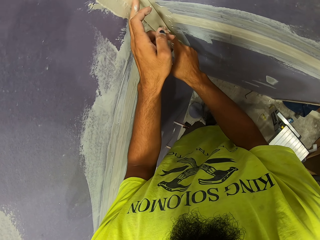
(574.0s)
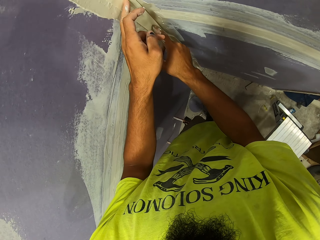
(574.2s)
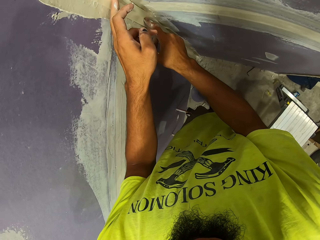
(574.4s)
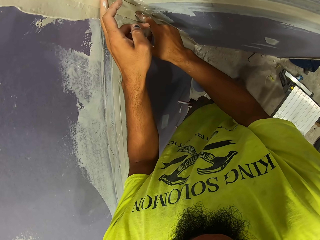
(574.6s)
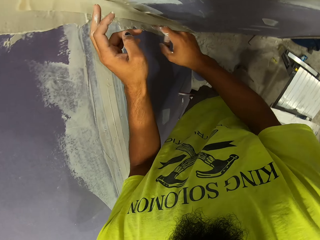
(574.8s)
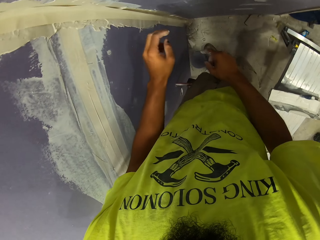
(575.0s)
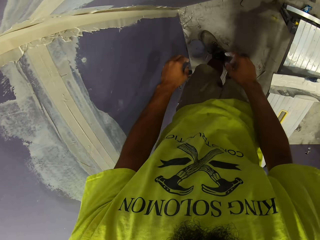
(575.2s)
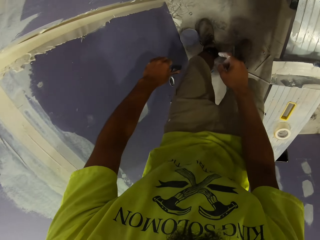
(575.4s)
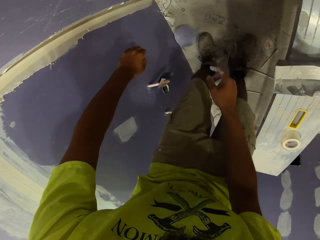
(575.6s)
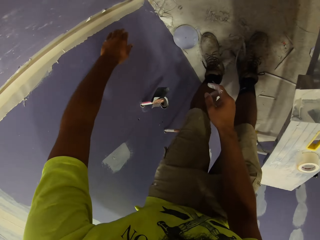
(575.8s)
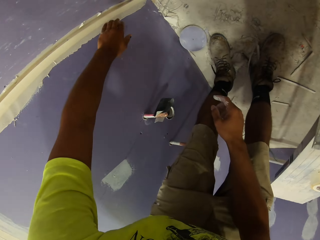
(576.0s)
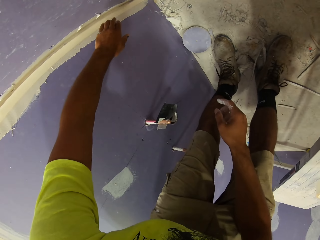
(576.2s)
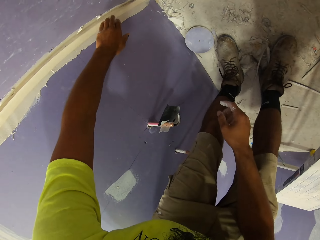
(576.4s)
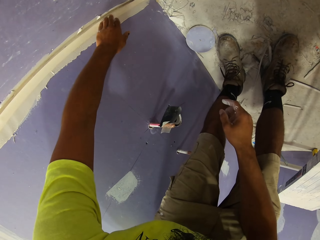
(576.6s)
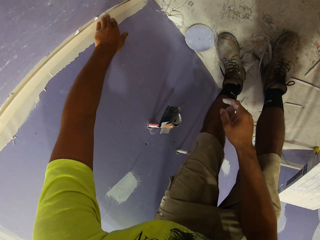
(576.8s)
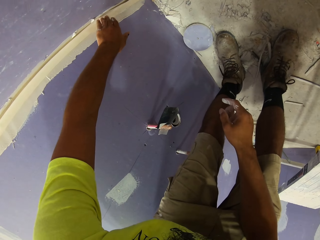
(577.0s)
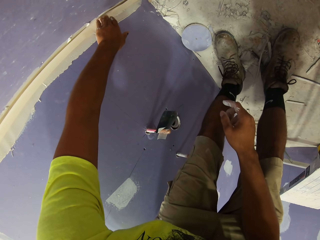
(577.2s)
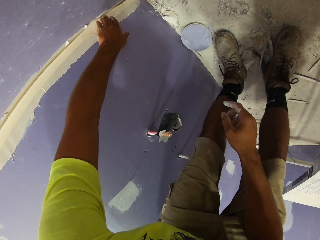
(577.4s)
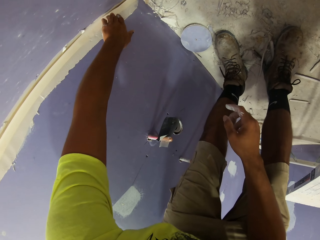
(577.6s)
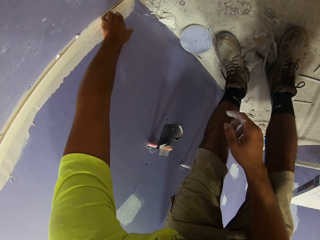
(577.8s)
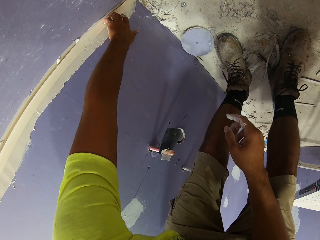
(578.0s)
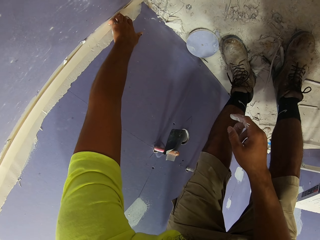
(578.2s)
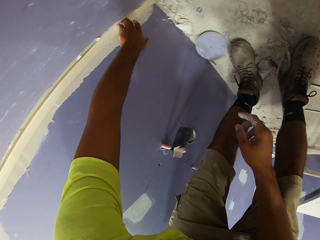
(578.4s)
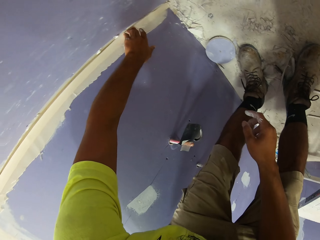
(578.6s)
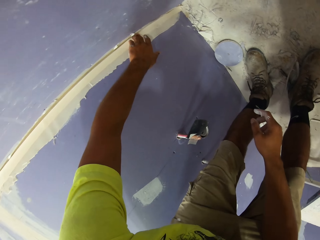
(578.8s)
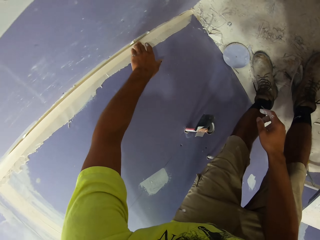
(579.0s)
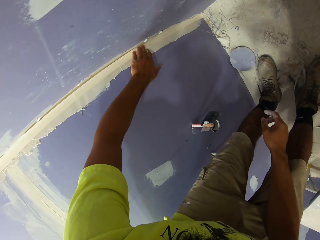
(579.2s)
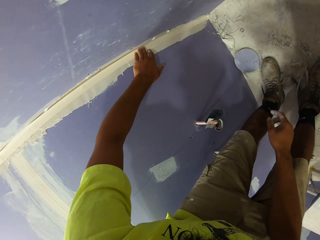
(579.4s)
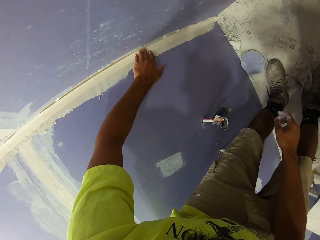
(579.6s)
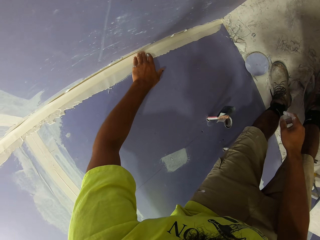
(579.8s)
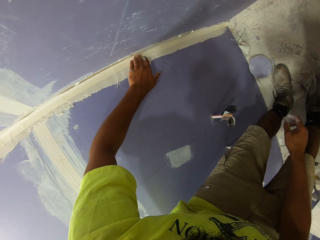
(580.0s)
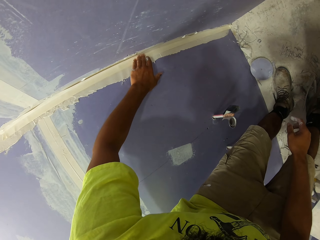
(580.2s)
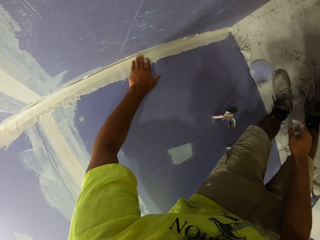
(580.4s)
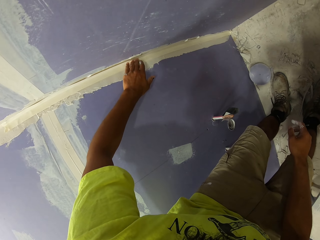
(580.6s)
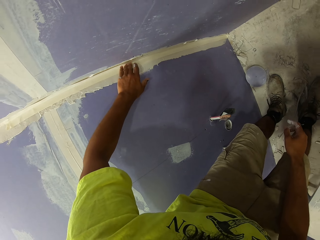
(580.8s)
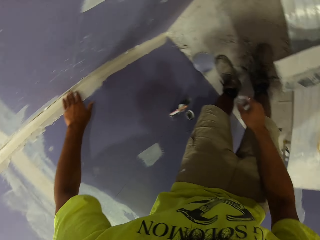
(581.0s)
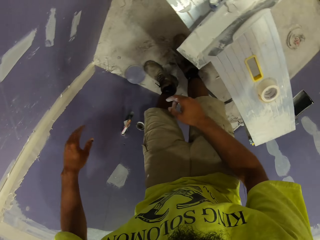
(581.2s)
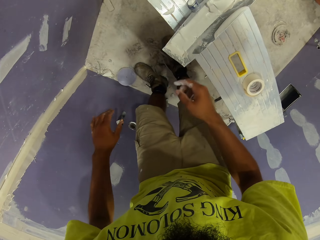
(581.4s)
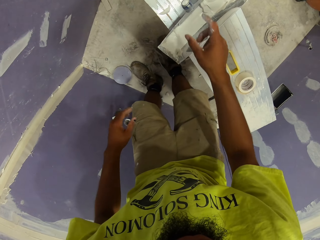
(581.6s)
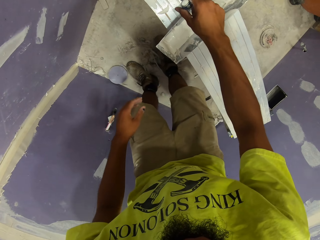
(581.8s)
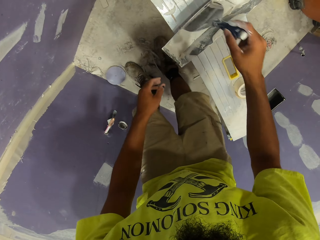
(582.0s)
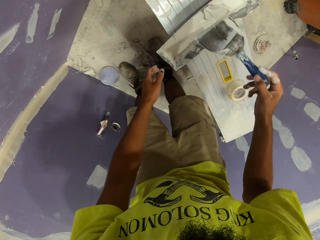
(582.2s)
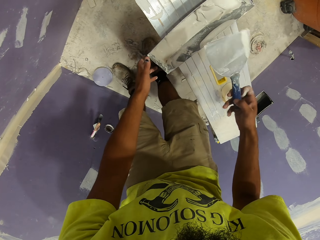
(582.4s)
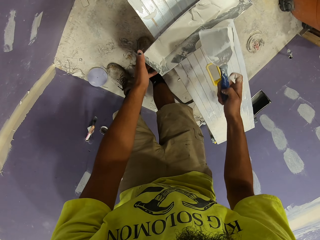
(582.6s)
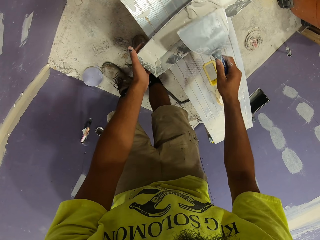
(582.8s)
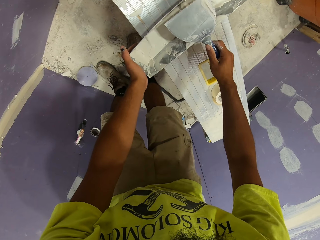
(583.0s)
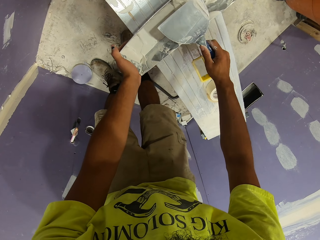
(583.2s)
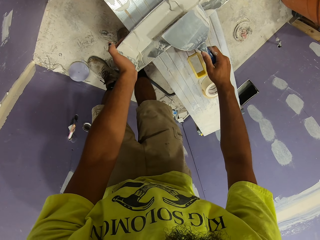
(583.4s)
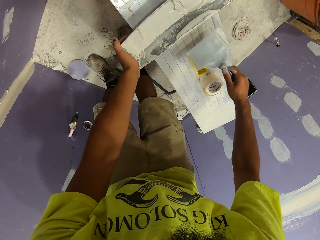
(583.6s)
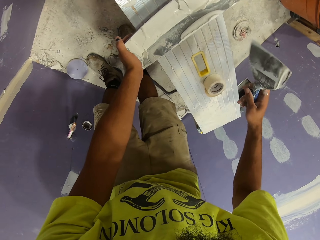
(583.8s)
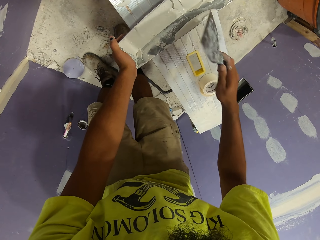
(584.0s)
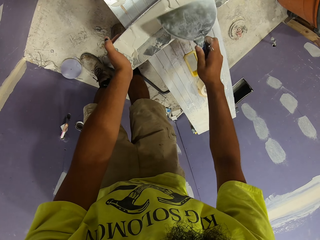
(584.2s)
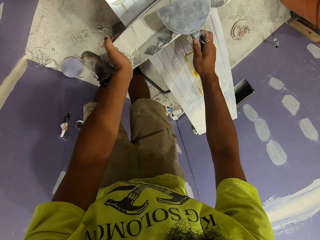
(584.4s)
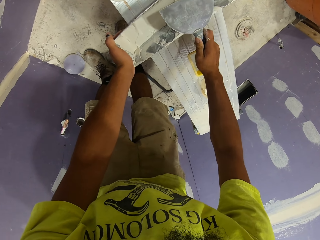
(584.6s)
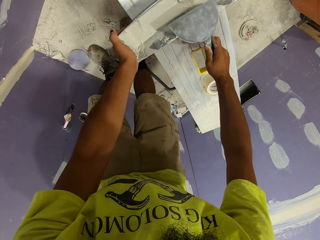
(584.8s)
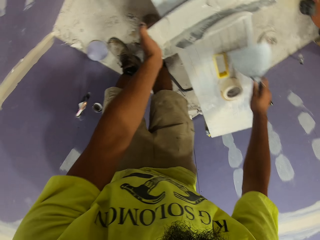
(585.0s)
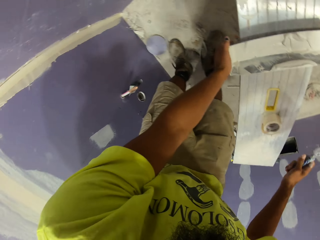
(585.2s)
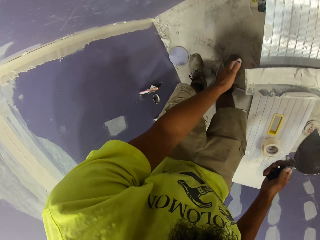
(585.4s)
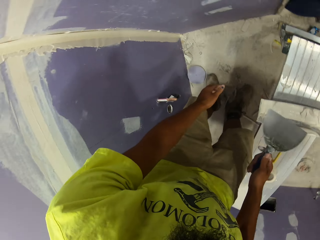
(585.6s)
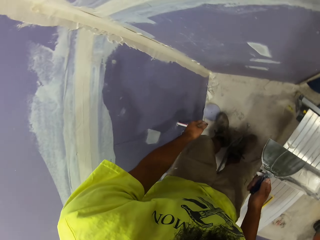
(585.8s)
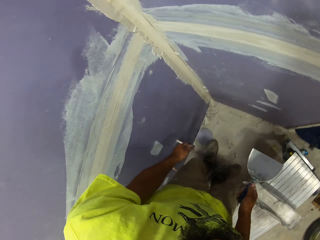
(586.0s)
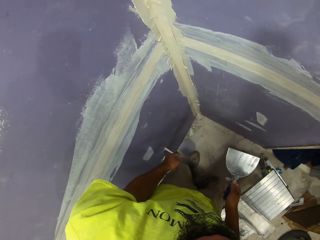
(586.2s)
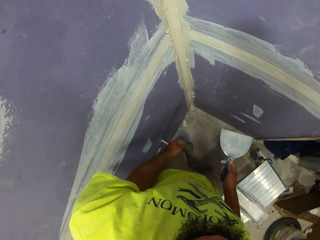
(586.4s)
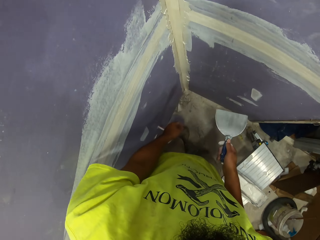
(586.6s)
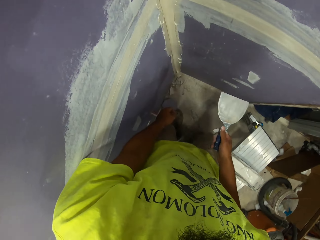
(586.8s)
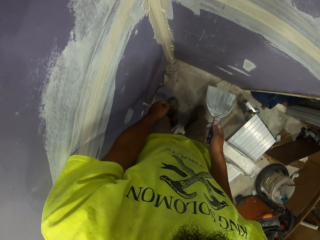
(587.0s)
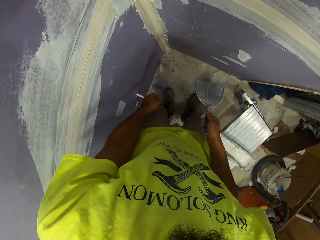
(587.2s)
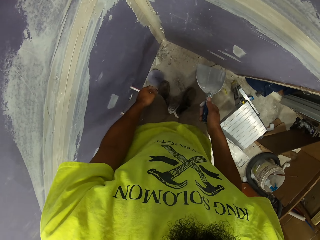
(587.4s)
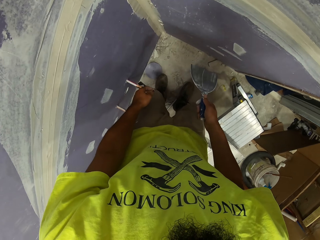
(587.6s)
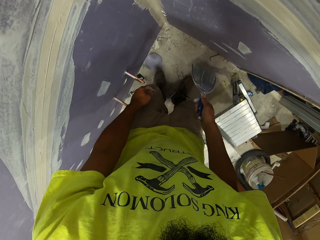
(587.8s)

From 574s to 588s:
The camera wearer sticks the tape on the wall. They adjust the paper on the paint. They pick up the paint scraper from the paint. They wipe off paint from the paint scraper.

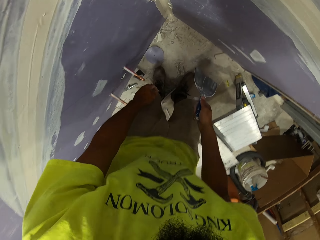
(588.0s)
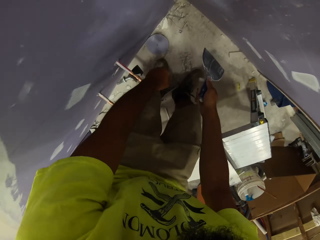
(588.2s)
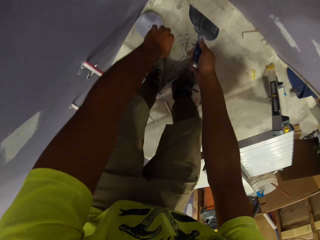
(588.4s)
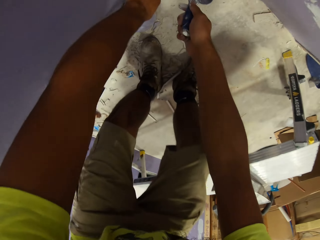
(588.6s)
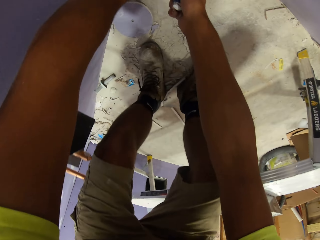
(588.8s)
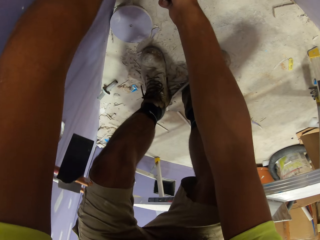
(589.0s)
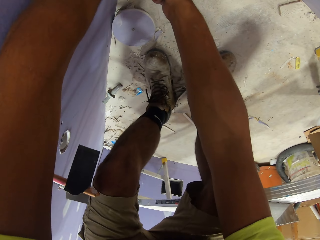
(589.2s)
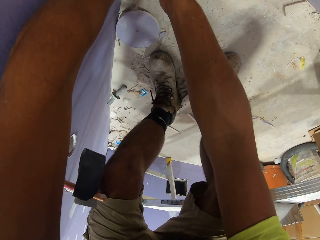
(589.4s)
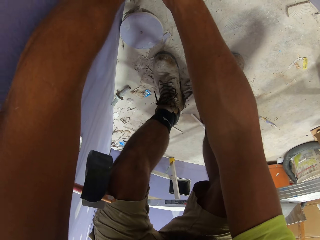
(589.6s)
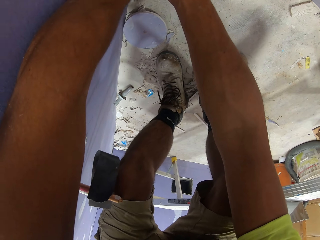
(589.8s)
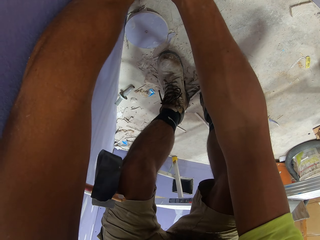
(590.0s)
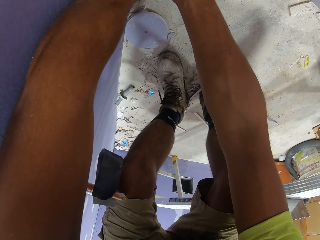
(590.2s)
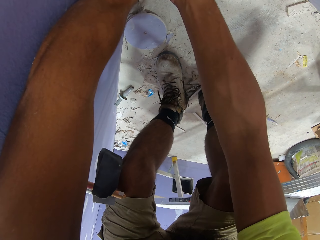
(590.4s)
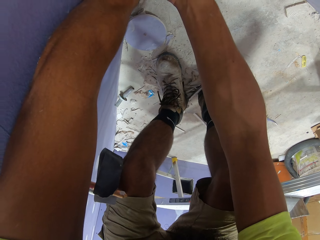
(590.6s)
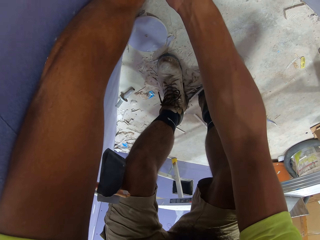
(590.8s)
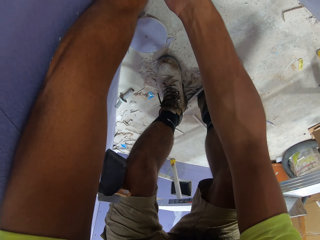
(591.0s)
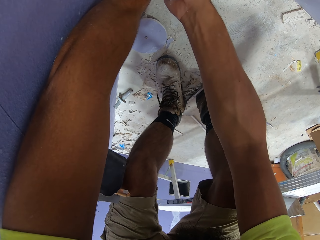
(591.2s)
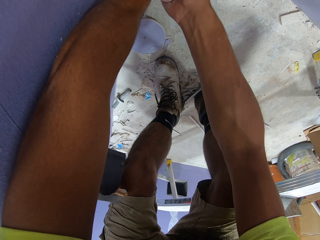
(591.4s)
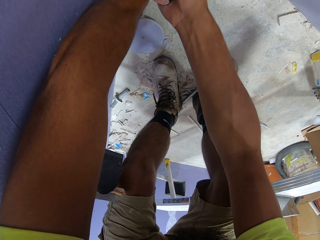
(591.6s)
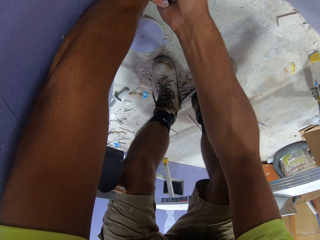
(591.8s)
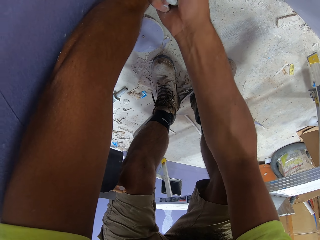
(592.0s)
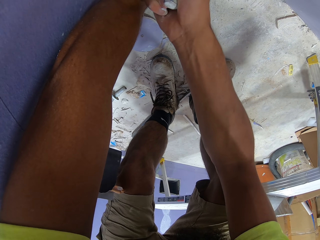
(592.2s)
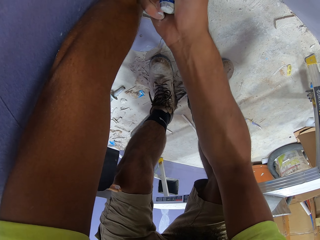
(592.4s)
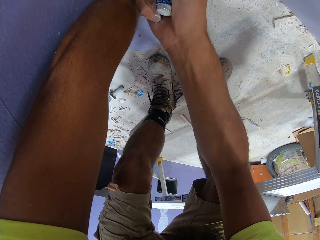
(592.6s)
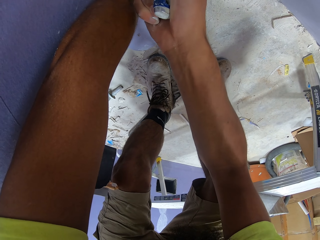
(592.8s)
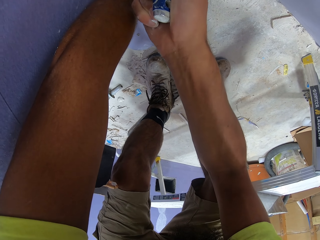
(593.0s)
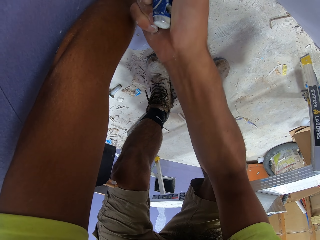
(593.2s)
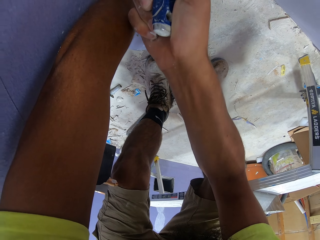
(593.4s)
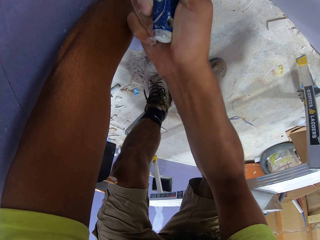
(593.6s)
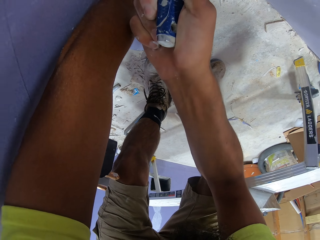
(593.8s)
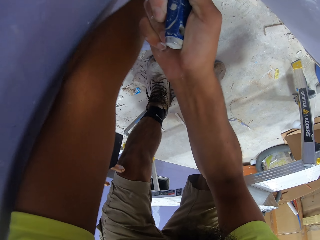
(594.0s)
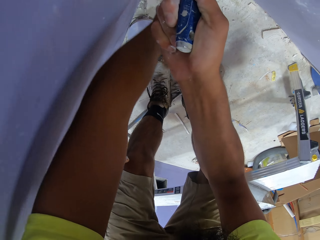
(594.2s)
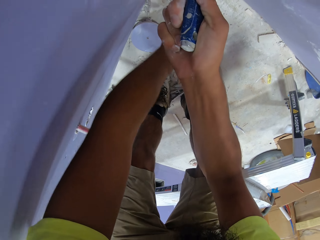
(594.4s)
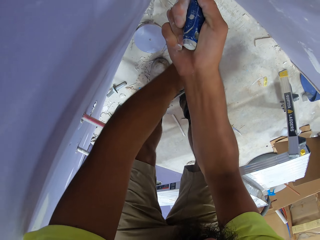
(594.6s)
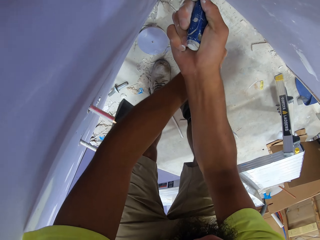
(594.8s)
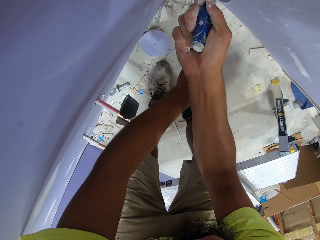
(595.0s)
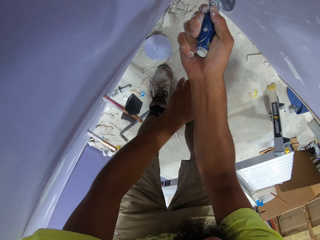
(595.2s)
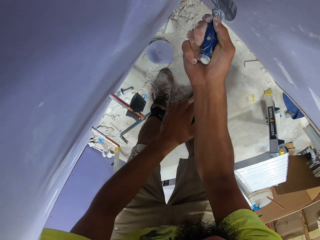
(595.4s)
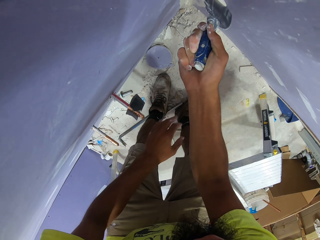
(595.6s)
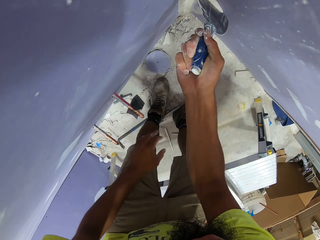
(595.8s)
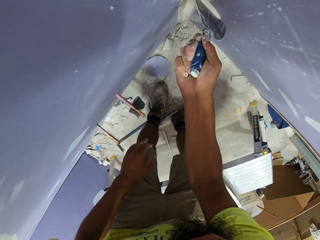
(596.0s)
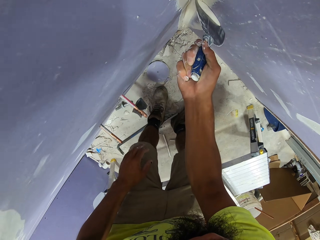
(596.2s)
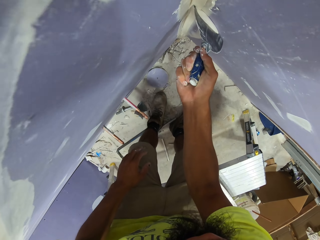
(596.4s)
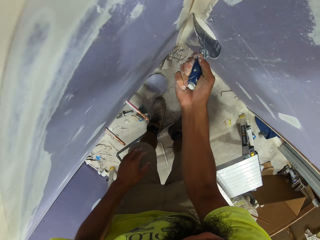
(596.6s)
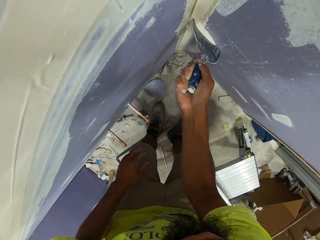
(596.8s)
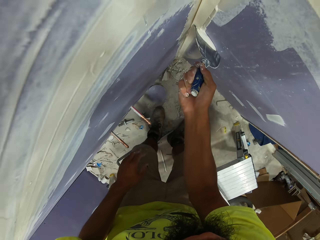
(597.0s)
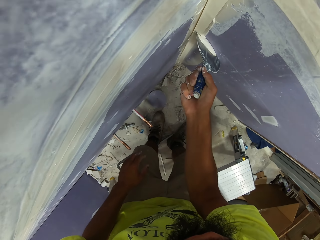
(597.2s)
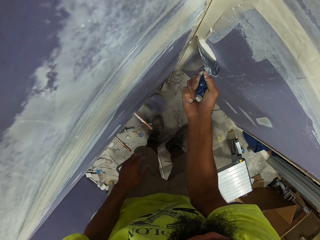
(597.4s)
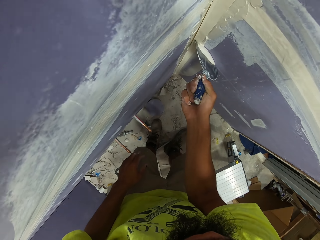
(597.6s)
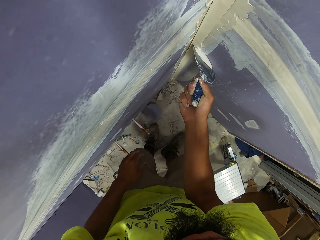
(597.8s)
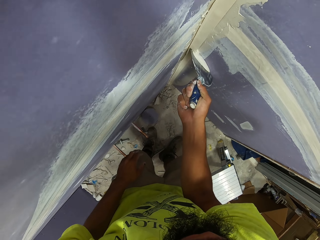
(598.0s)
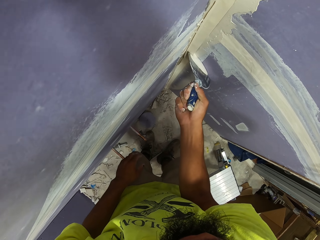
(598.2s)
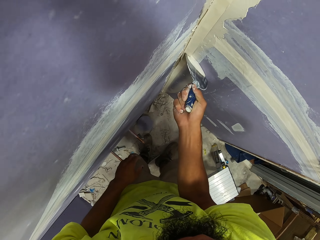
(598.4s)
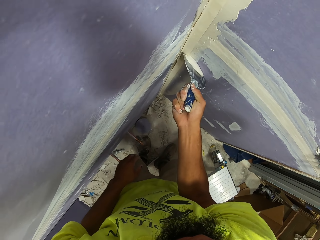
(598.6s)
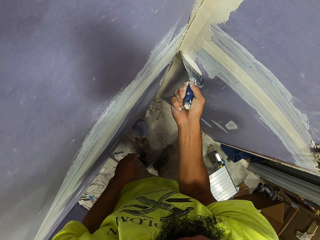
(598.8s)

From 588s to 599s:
The camera wearer scrapes off paint from the wall. They walk around. They wipe filler on the wall.
